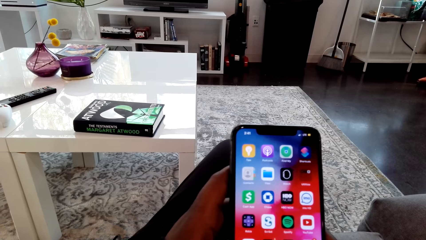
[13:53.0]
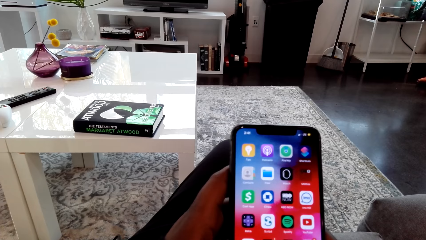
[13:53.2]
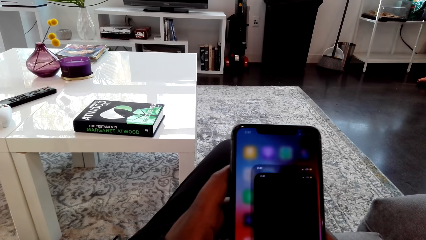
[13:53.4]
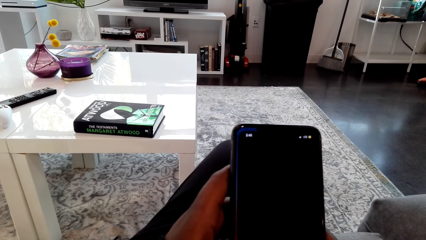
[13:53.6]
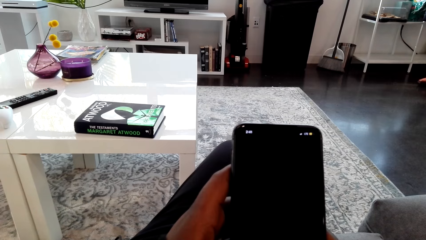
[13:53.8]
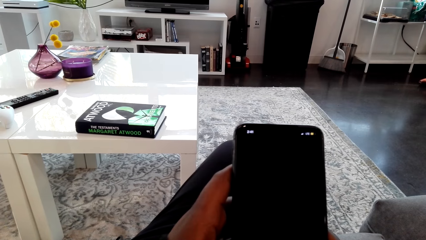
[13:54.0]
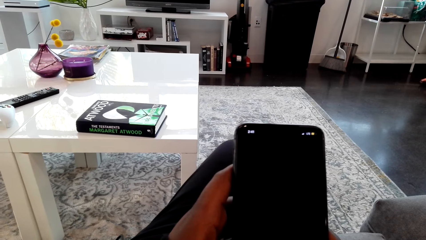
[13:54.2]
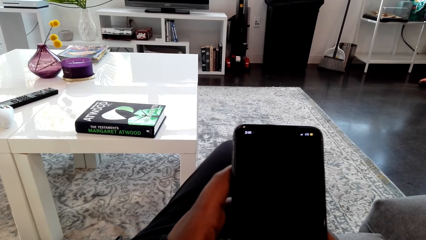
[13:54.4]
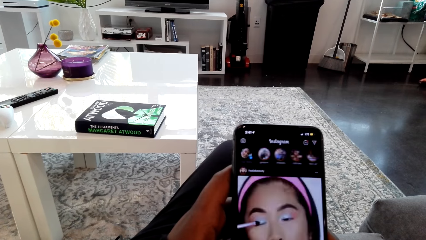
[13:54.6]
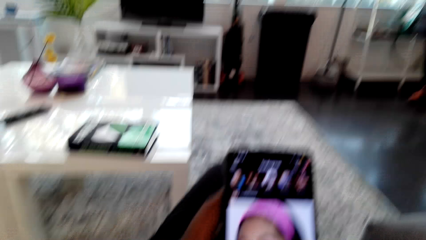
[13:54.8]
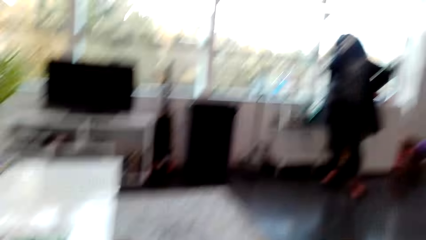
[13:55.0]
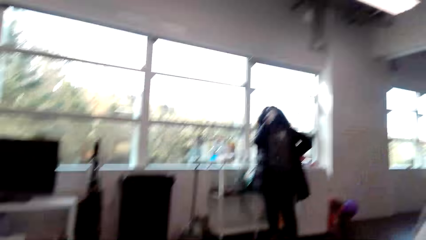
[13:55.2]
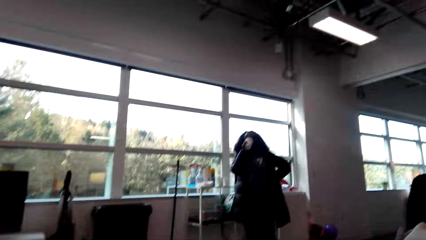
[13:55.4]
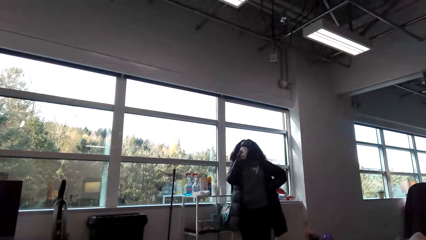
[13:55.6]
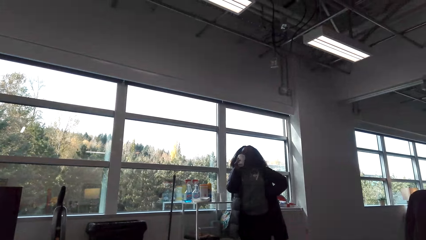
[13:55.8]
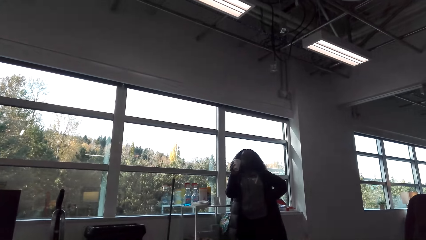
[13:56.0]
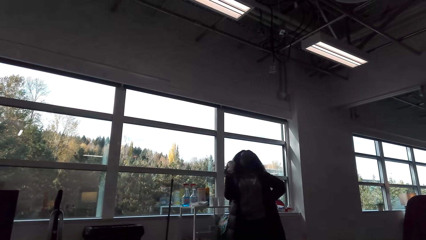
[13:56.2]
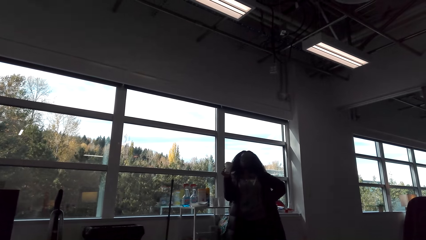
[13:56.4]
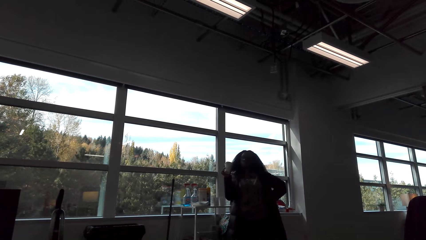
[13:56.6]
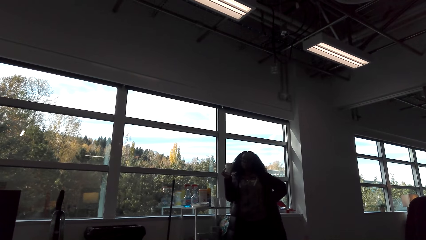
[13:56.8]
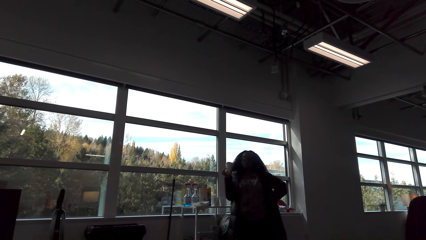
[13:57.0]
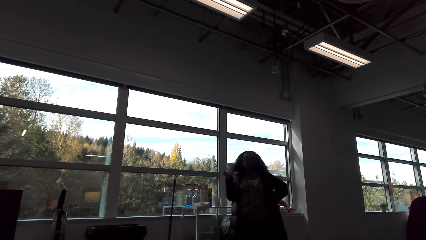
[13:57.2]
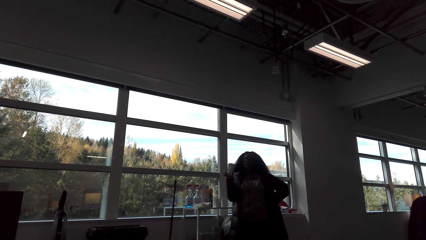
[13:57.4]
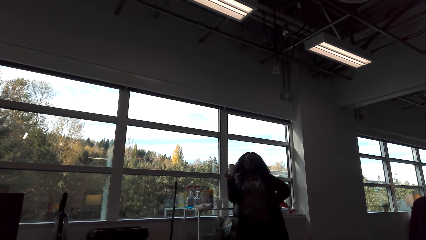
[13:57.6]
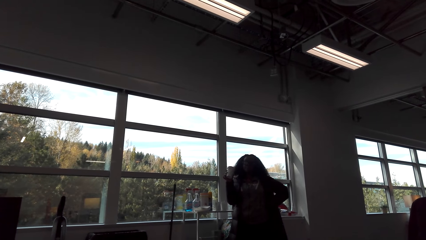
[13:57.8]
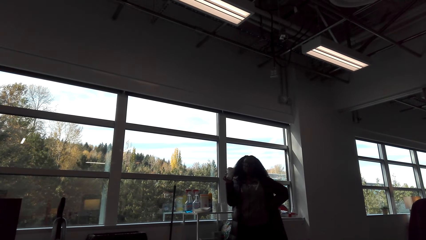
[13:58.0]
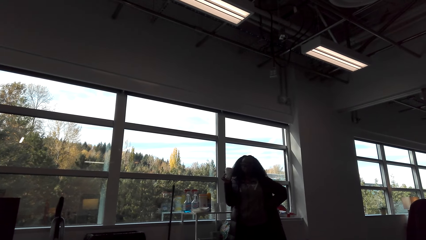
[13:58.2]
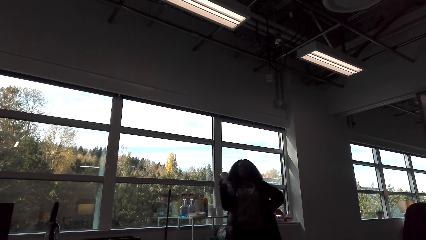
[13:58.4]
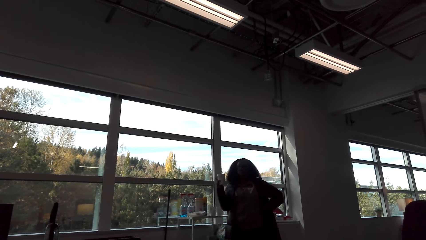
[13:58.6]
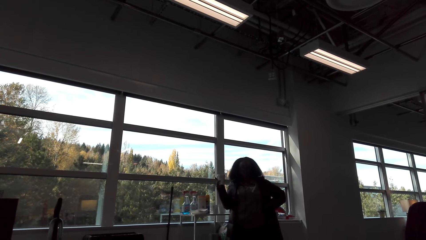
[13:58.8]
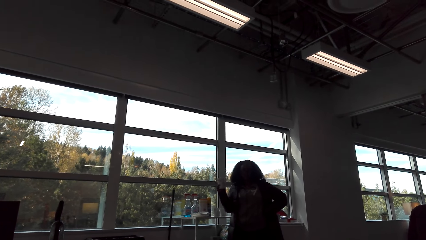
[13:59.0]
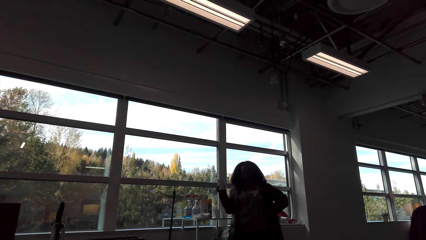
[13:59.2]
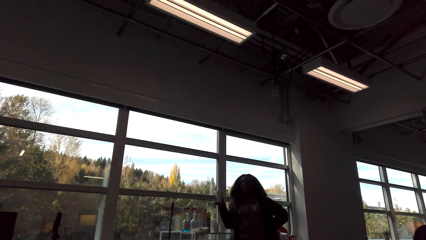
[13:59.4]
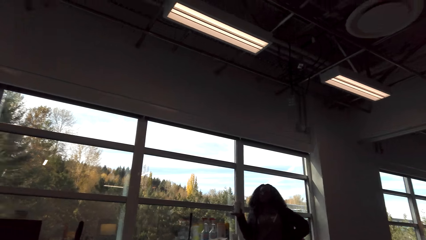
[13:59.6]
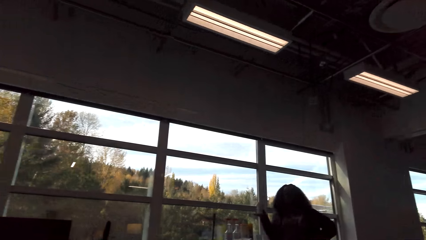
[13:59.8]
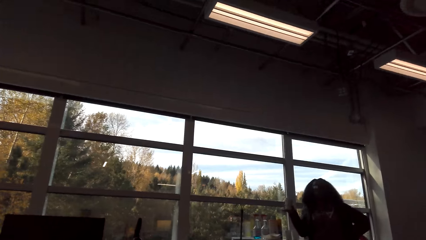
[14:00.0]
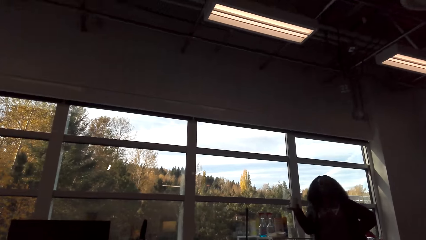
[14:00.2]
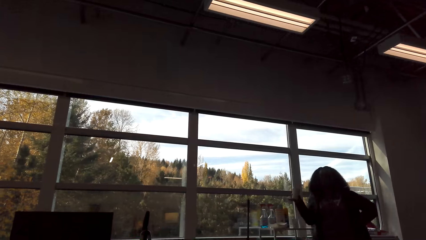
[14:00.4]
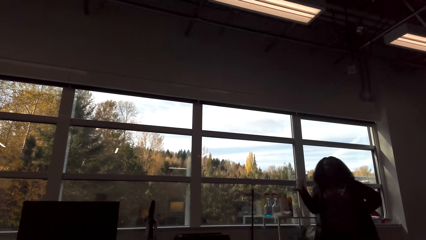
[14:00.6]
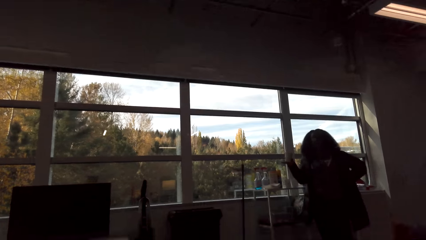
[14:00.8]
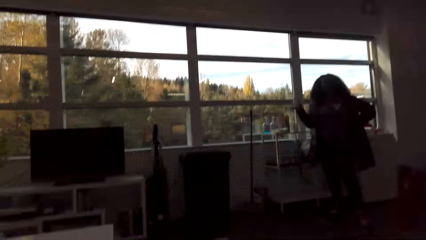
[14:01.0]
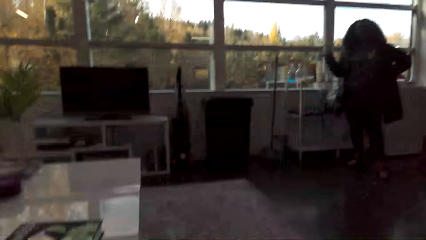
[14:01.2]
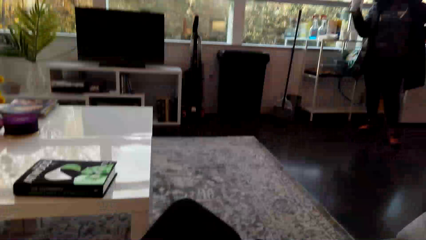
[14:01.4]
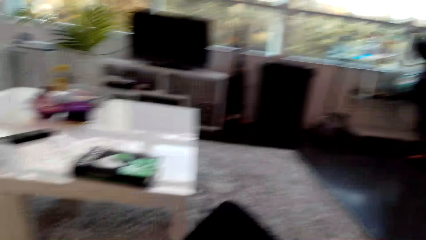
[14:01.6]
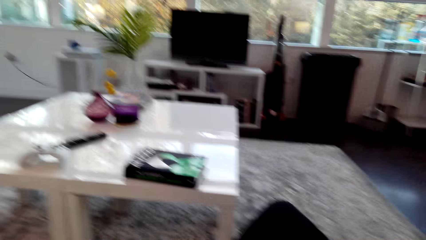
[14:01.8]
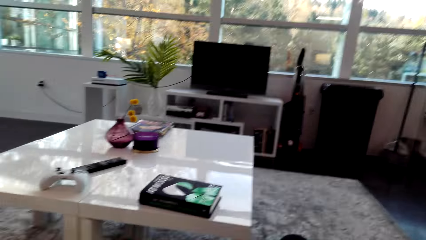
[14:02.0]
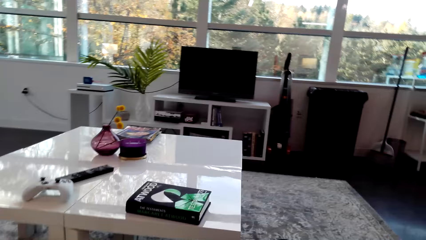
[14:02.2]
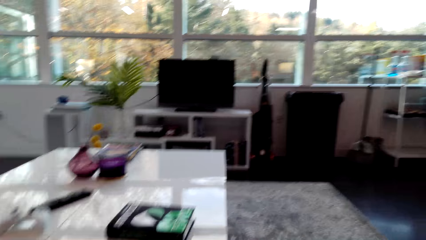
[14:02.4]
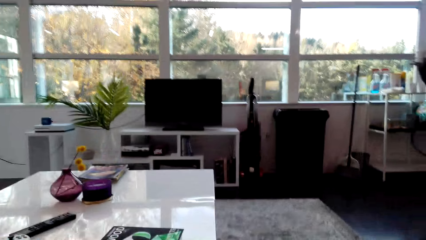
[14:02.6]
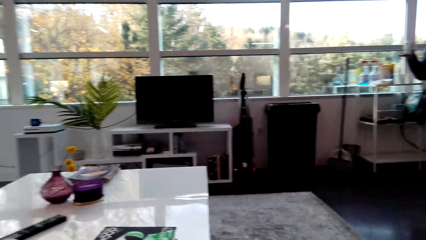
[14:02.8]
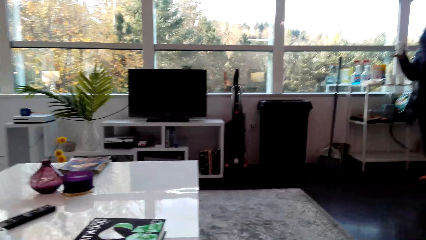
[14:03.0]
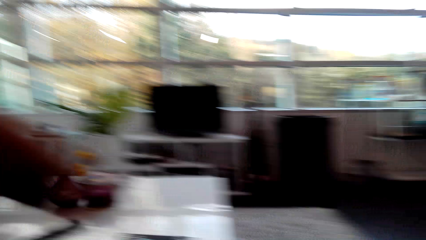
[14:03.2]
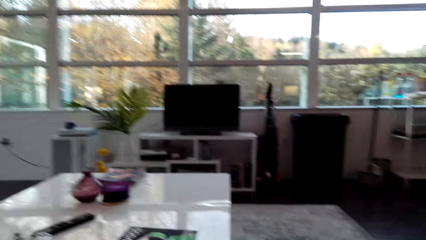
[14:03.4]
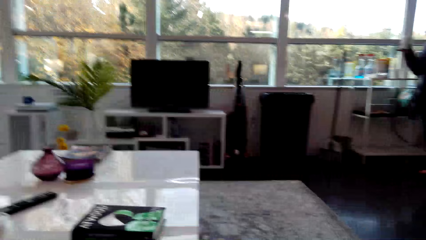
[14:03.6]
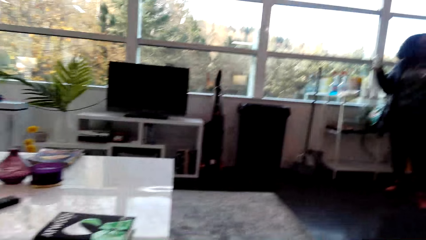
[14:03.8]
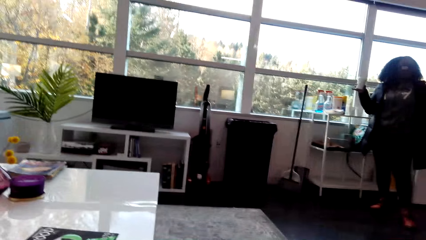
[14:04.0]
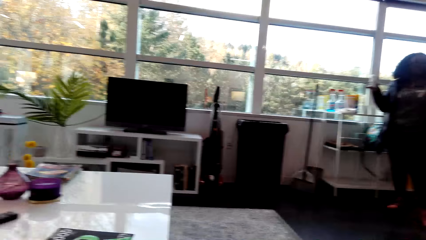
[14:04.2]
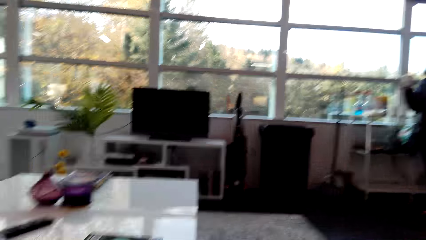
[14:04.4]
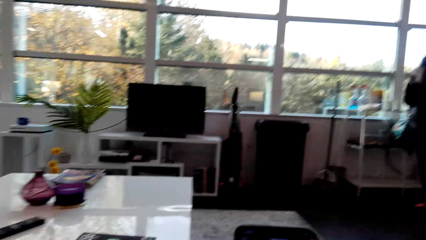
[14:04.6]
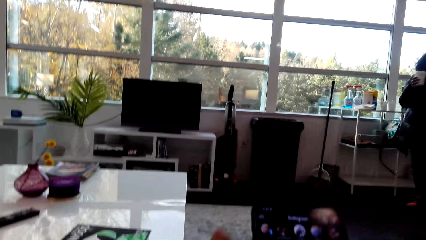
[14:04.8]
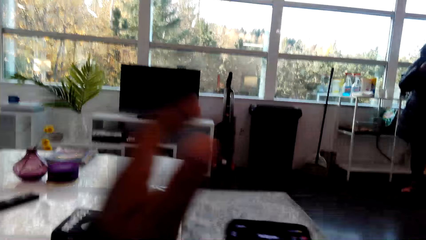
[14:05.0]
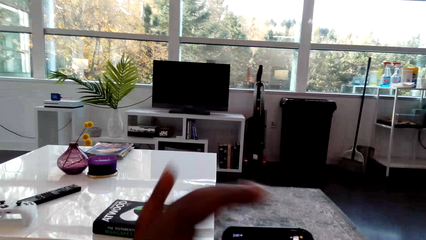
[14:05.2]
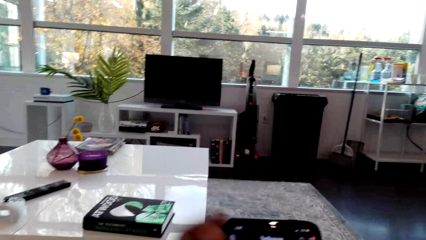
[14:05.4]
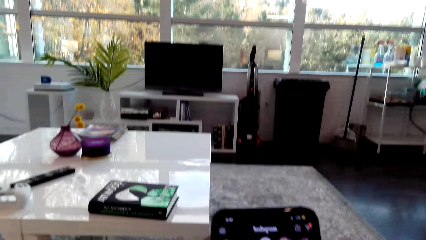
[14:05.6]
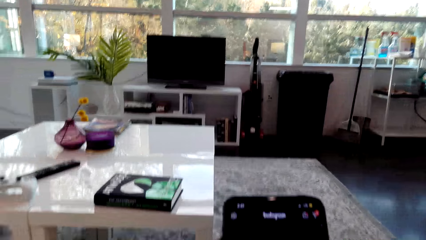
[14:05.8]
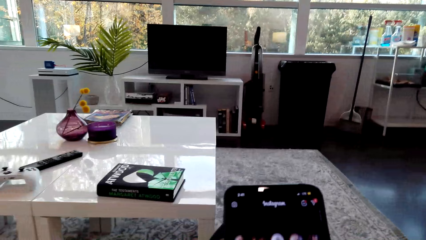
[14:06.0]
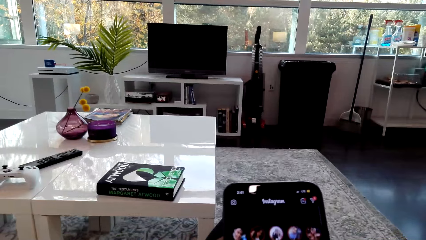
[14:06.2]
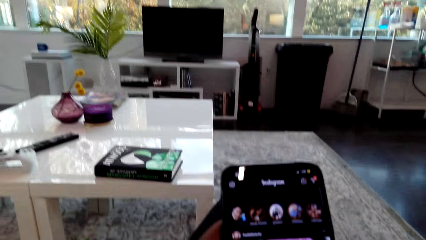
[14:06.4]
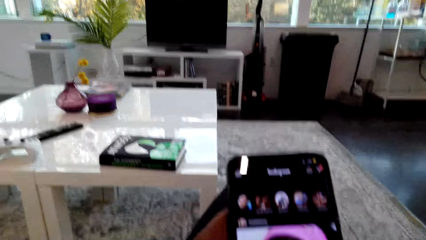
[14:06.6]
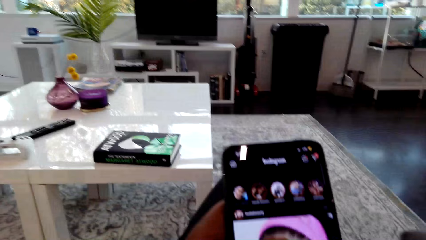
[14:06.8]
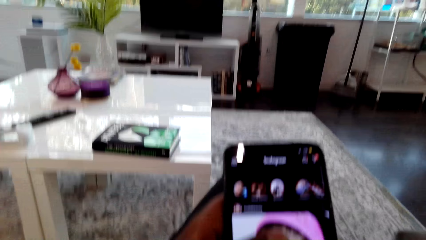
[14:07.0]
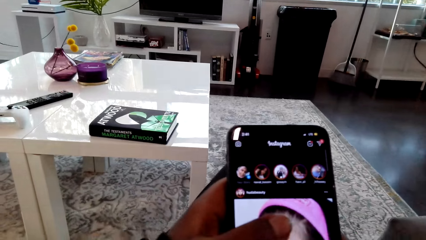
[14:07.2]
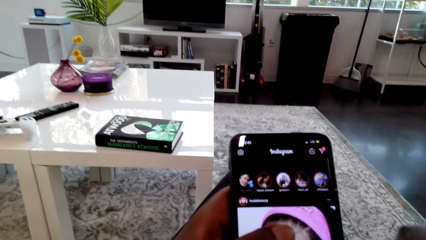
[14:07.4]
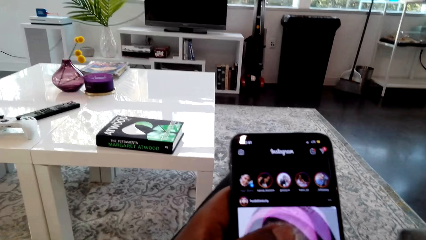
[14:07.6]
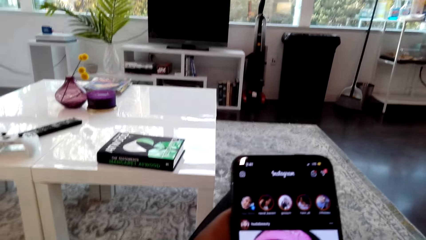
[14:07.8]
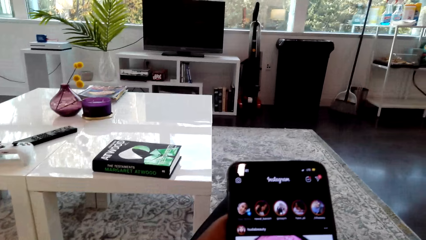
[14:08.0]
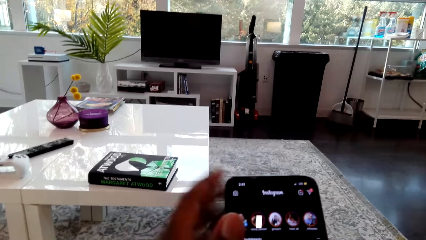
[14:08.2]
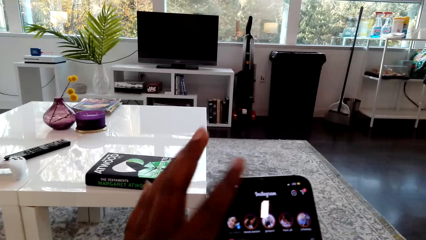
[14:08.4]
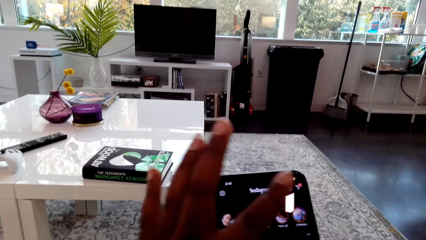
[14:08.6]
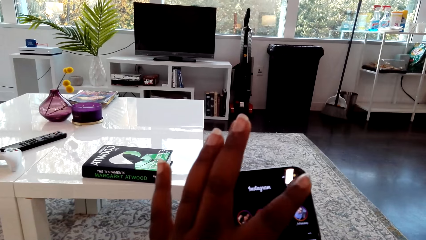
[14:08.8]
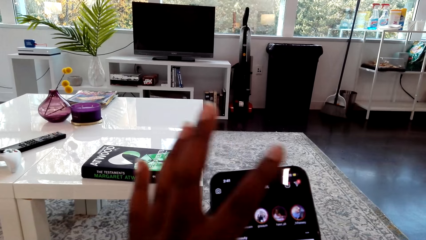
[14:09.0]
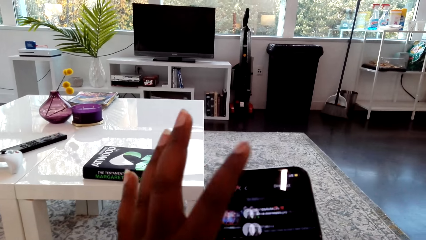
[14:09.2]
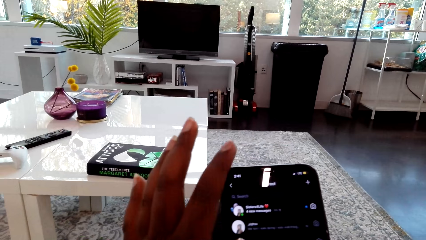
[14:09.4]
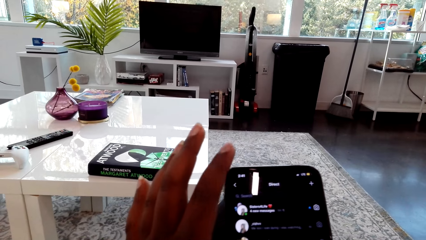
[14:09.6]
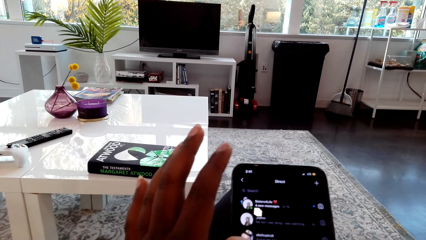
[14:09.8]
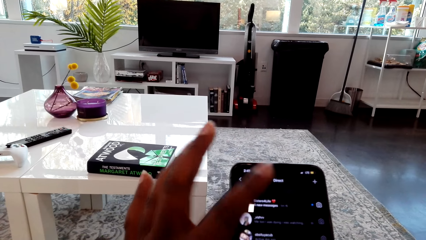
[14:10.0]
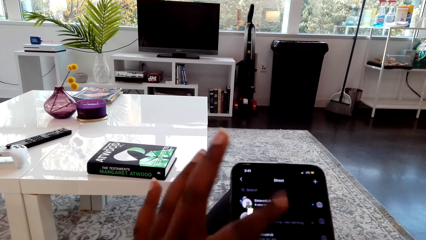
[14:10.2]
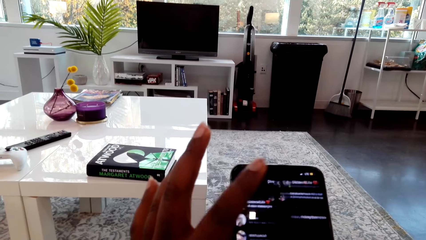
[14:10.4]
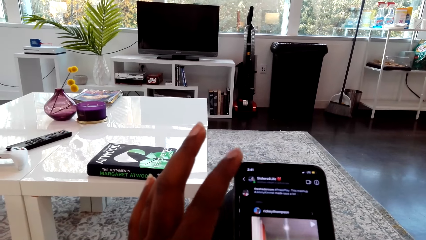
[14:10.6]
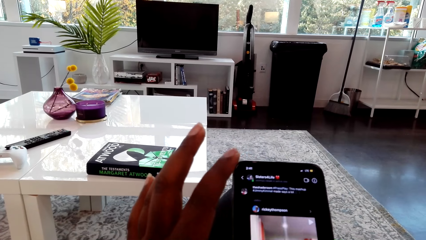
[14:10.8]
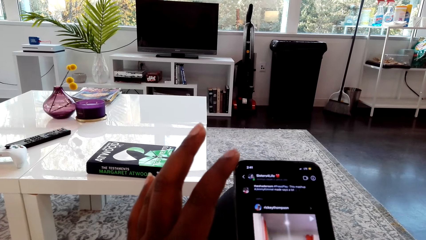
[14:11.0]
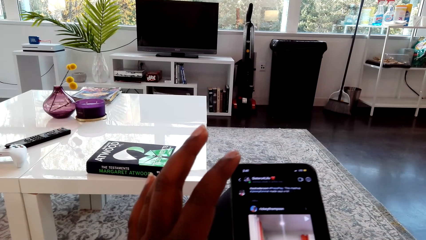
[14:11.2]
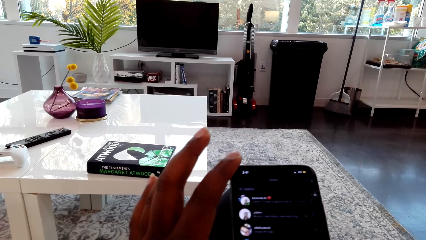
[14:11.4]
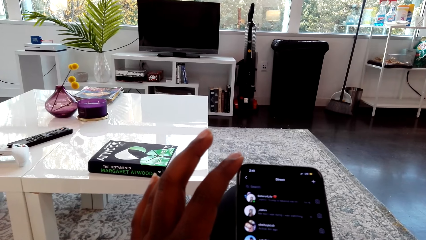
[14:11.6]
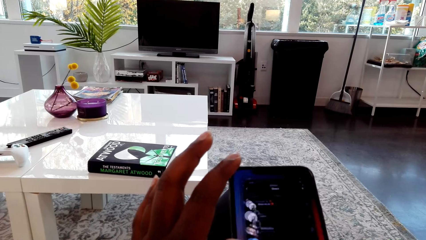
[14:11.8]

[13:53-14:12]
The camera wearer looks around the house. They look at the woman. The woman drinks a beverage. The camera wearer interacts with the woman. They look around. They use the phone.
